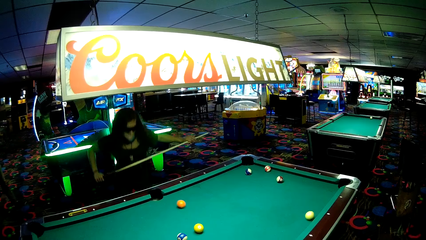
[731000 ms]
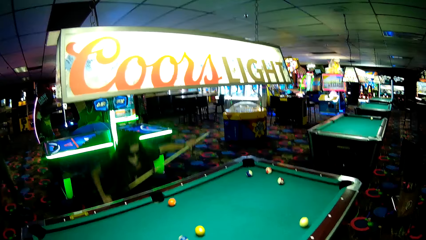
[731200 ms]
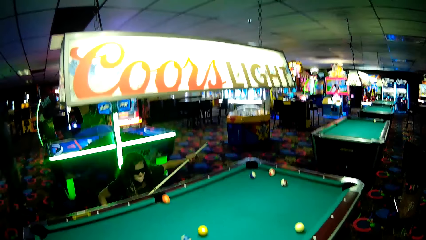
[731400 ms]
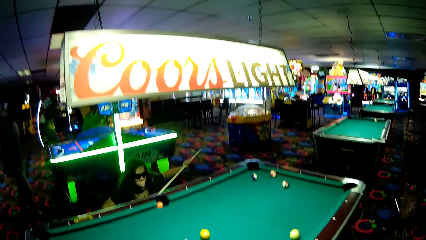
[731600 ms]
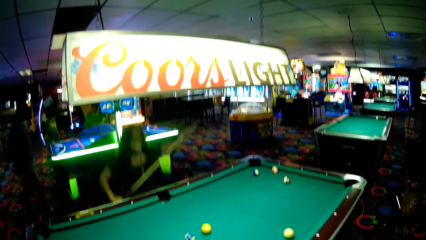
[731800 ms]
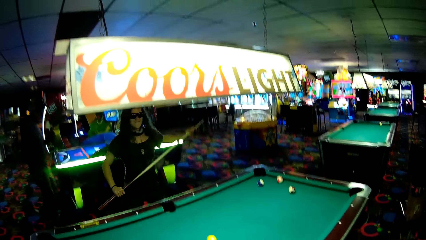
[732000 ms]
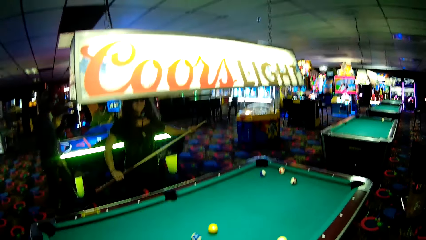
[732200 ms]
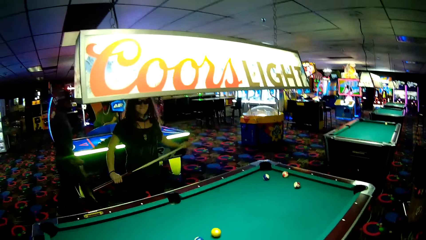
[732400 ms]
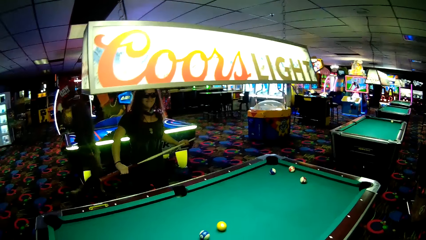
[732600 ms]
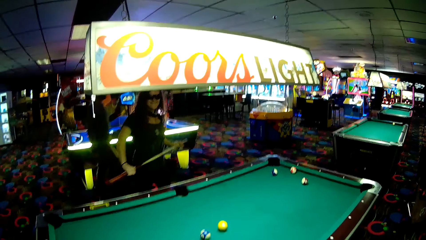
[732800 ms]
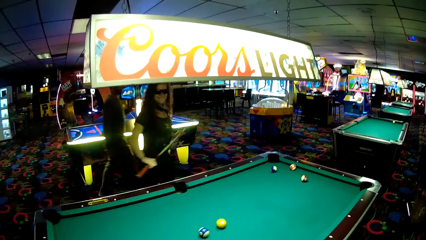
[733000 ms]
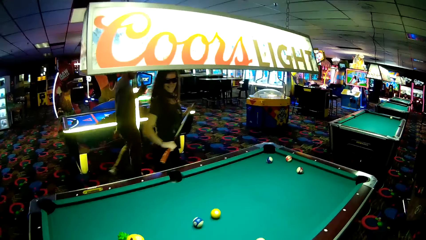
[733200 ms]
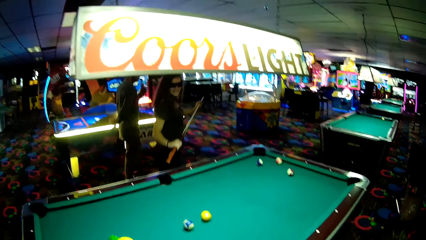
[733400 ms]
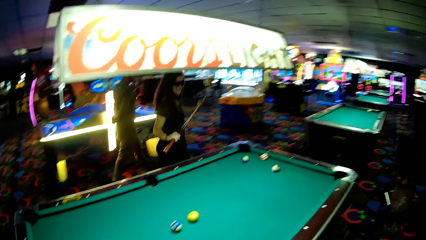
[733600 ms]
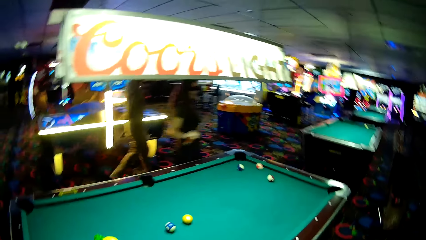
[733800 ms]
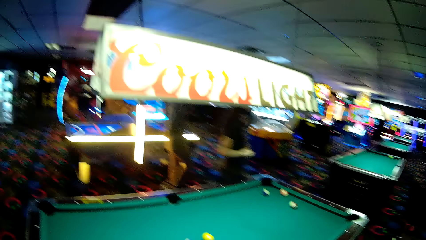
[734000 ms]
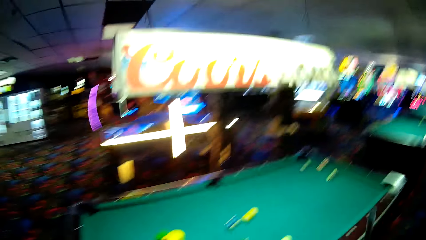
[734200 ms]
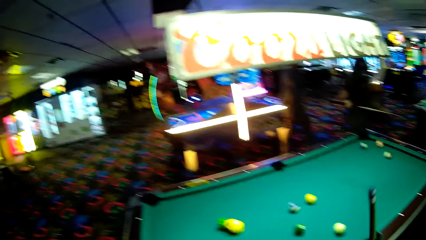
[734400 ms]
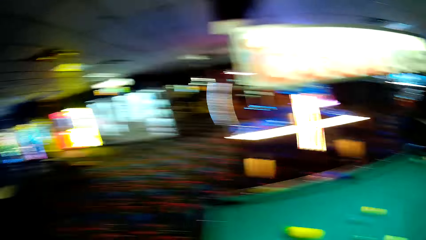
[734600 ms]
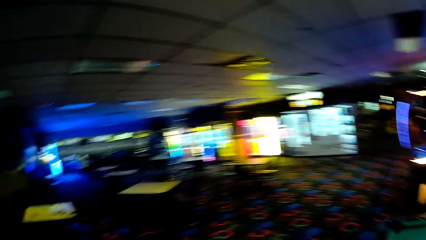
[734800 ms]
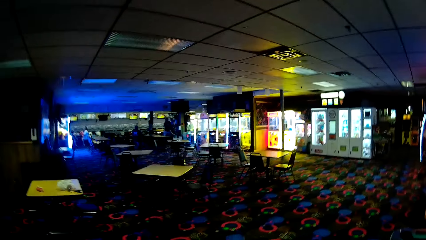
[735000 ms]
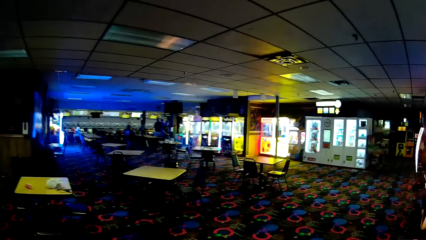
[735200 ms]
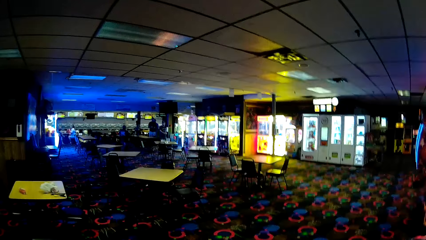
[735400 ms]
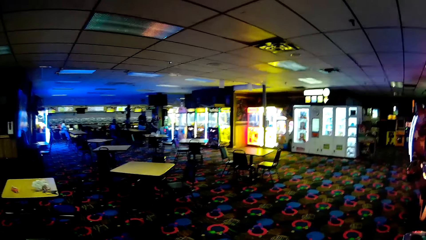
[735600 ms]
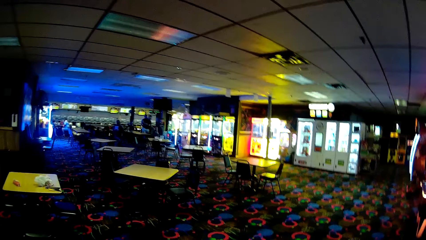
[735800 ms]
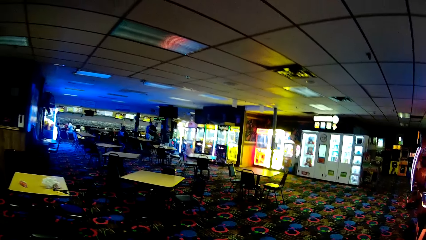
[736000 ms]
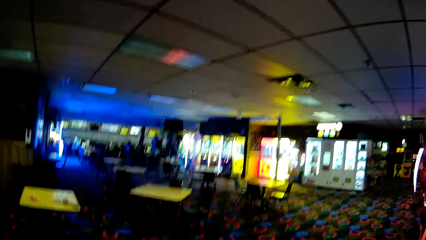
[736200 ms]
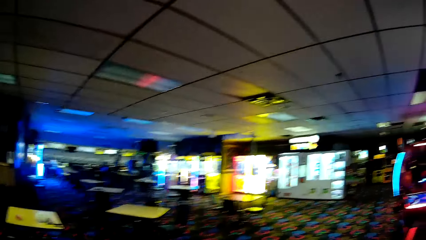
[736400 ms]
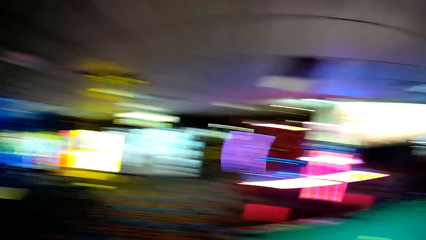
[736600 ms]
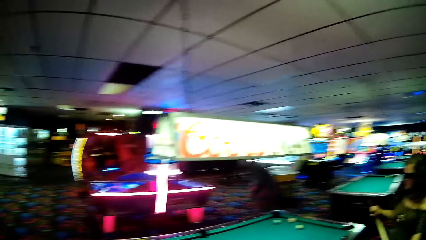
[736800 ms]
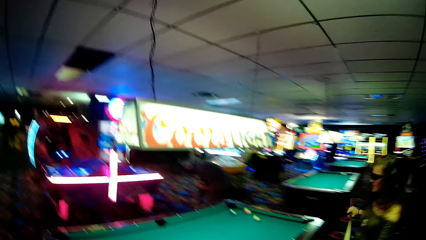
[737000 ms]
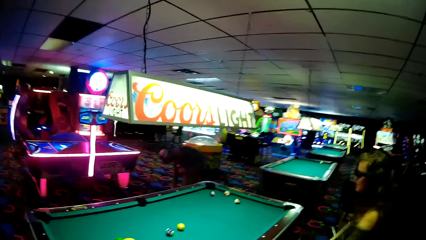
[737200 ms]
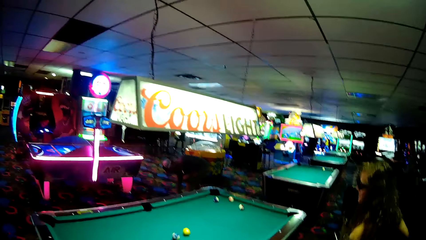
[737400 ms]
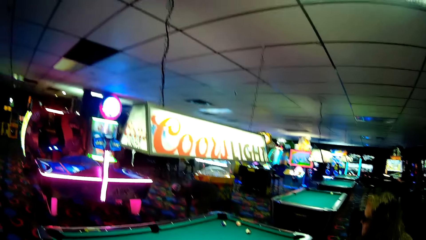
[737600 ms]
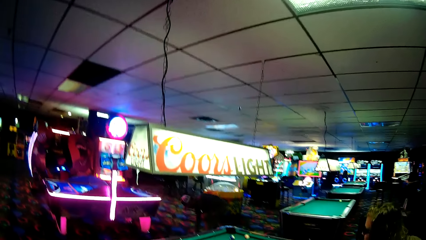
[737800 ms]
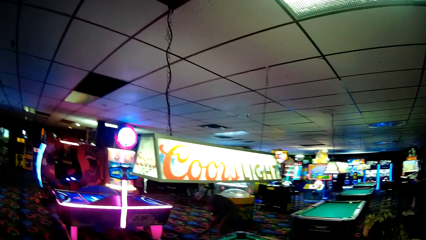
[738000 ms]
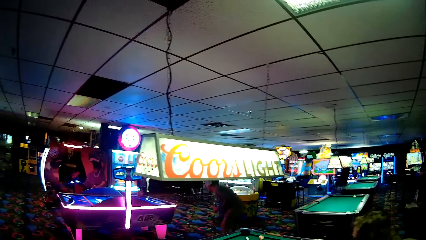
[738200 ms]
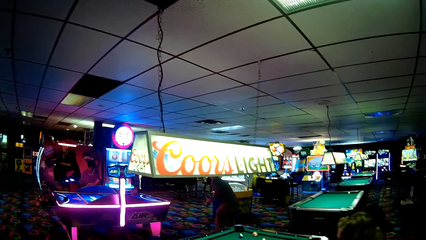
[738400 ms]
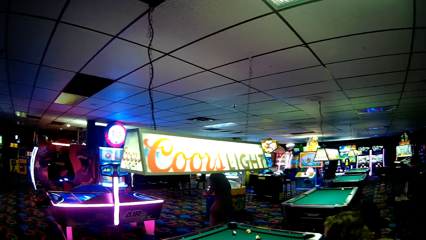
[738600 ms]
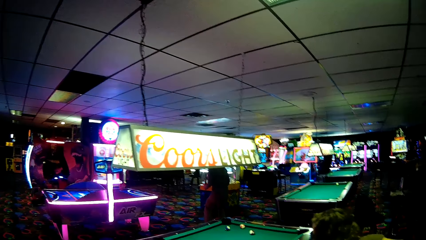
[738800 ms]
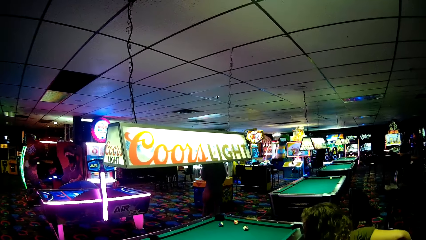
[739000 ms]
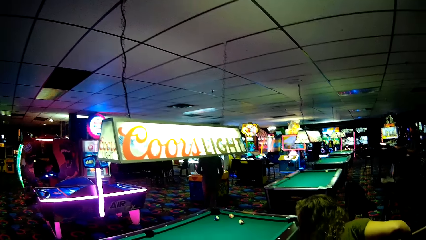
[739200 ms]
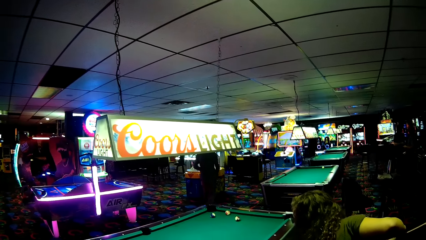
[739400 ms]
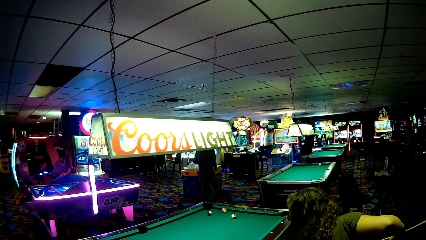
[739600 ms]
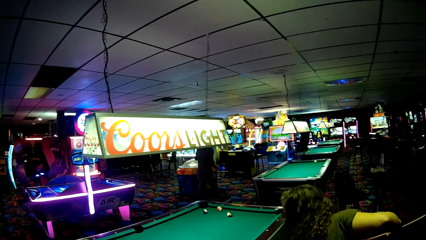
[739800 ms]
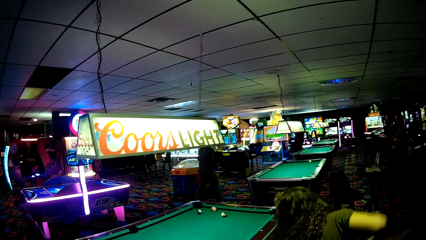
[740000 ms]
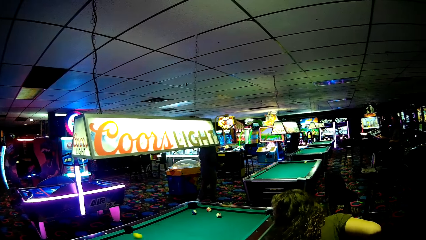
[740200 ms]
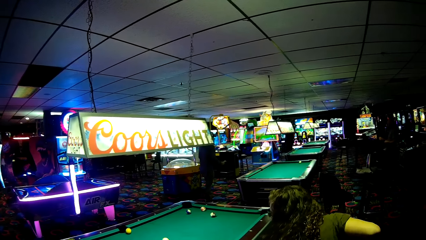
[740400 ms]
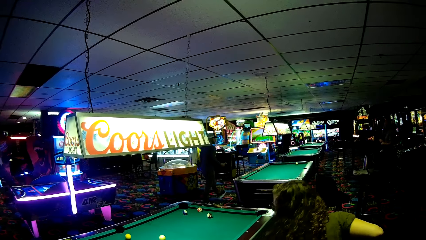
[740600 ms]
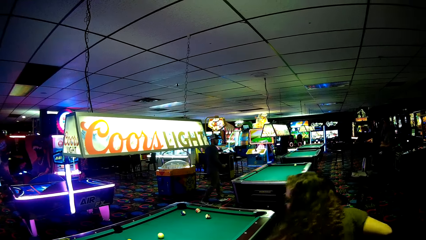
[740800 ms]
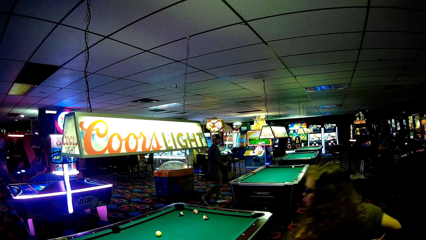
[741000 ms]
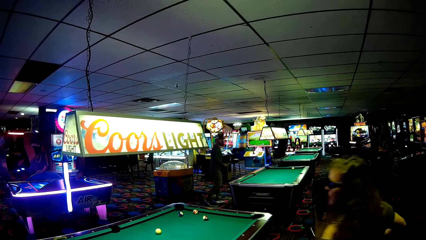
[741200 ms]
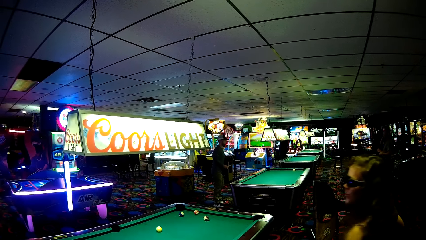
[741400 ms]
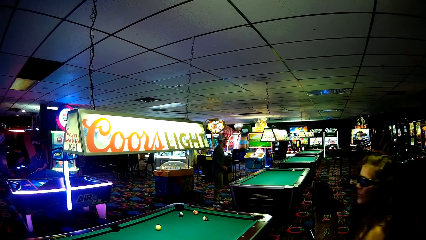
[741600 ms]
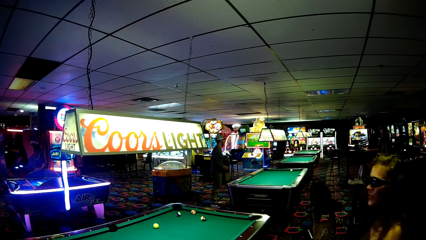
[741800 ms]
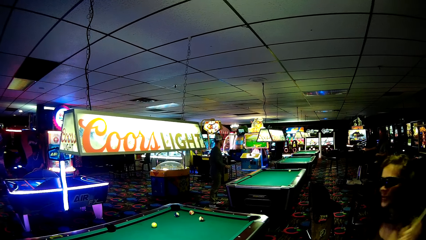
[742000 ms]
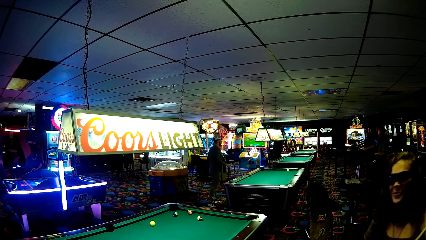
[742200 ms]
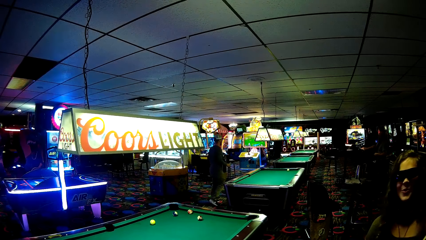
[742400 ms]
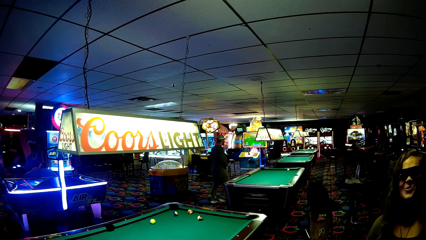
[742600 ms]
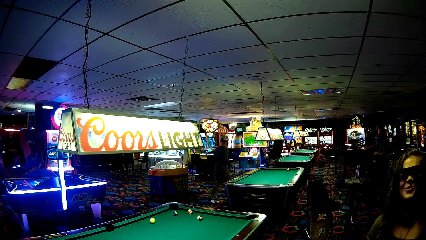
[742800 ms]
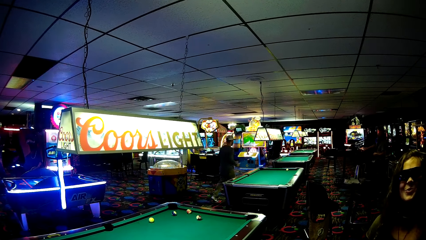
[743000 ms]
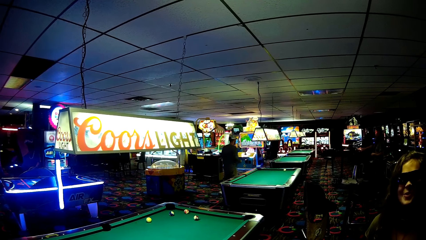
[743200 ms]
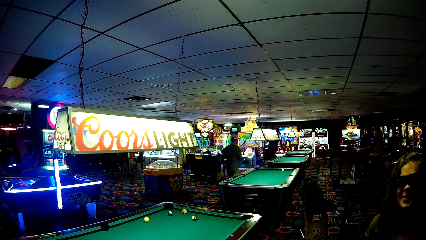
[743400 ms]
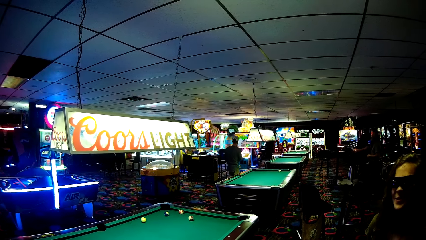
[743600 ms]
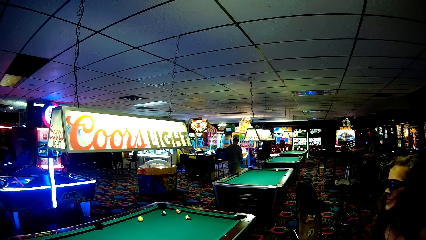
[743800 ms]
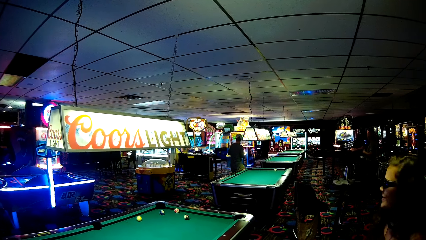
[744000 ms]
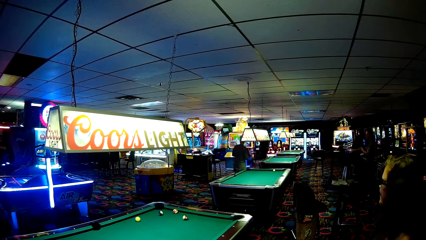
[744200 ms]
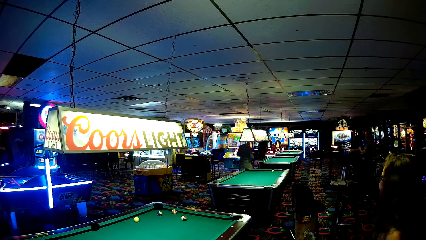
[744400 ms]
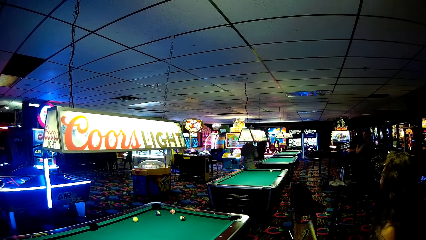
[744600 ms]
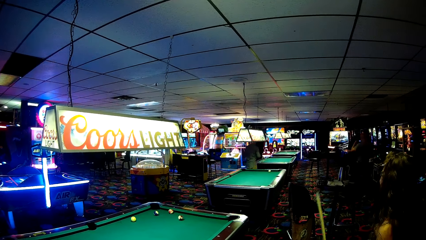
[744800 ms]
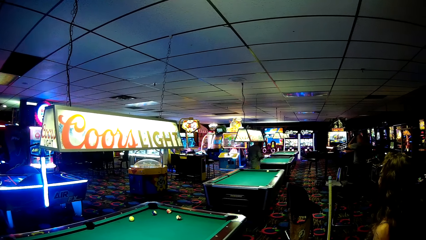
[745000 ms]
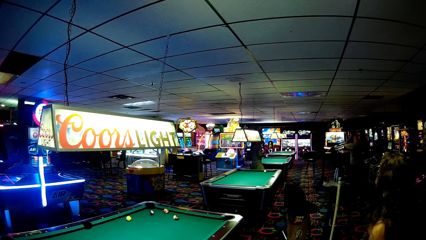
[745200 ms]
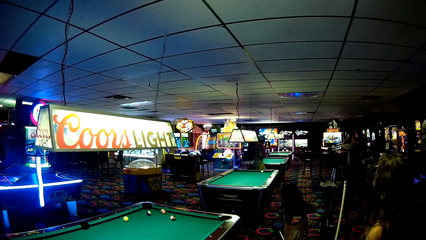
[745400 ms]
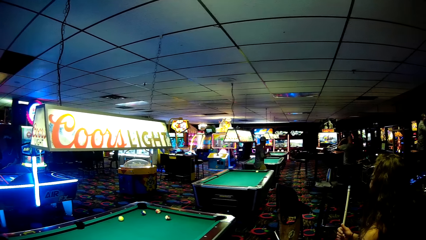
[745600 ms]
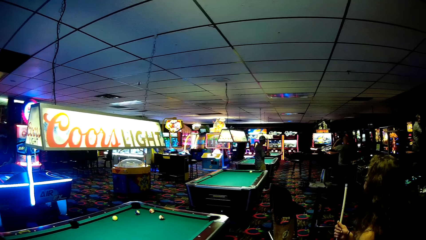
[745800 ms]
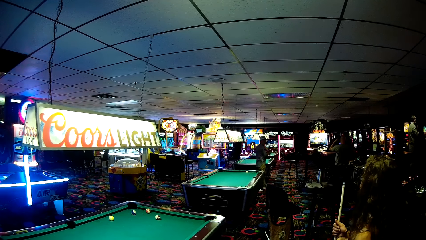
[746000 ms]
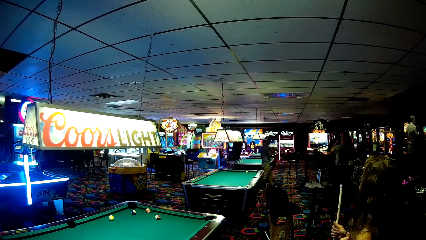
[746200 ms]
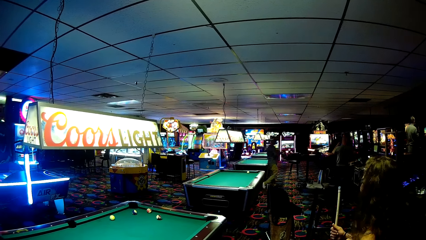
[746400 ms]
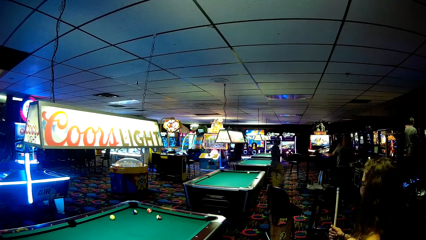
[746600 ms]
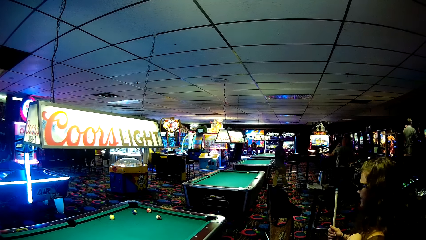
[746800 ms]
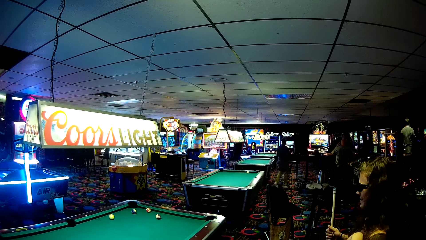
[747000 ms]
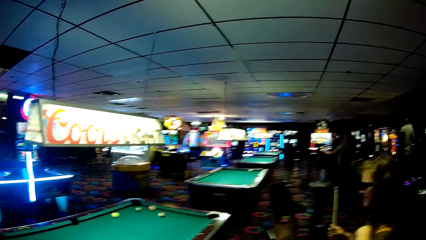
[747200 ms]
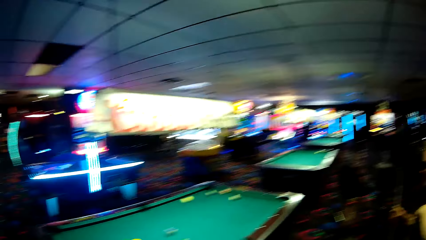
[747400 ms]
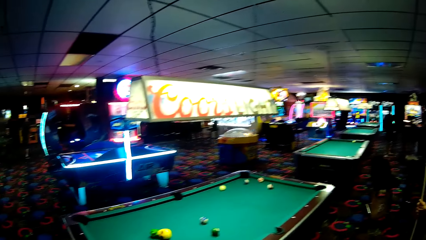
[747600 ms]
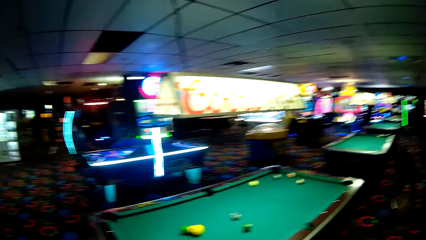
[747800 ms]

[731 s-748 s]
A woman squats down, stands up, adjusts the left hand on the cue stick, and walks around the pool table. The camera wearer walks around and looks around the game room. A person bends towards the floor. The woman bends towards the pool table. The person stands up and walks around the game room. The woman plays pool using the cue stick, stands up, smiles at the camera wearer, and adjusts the cue stick.
